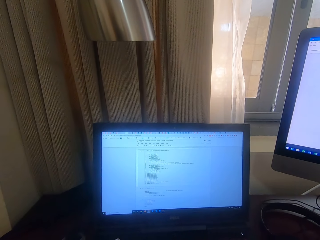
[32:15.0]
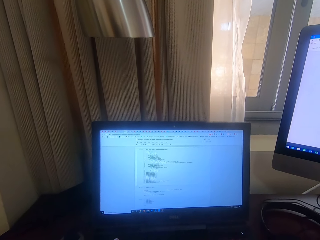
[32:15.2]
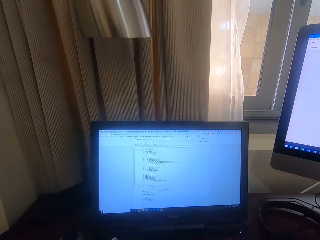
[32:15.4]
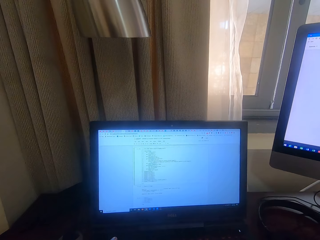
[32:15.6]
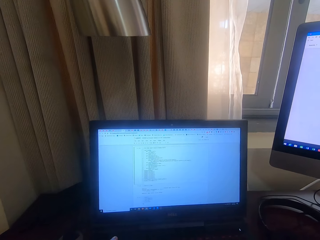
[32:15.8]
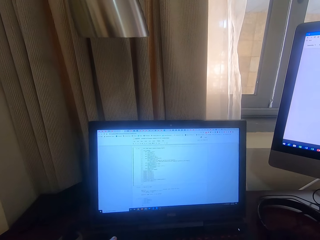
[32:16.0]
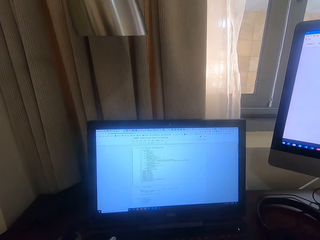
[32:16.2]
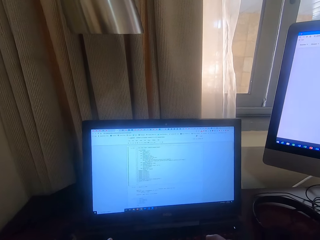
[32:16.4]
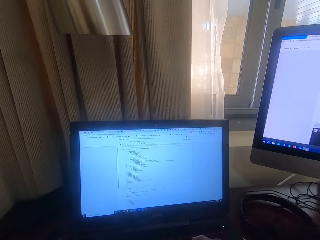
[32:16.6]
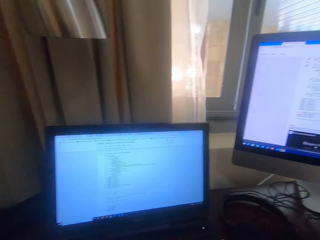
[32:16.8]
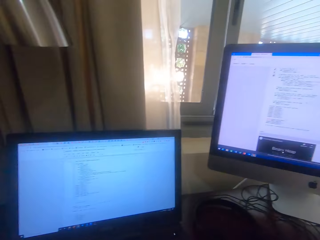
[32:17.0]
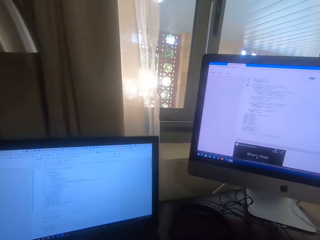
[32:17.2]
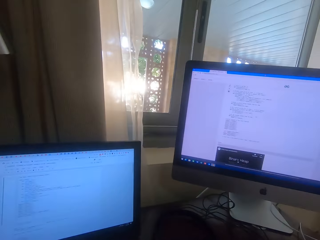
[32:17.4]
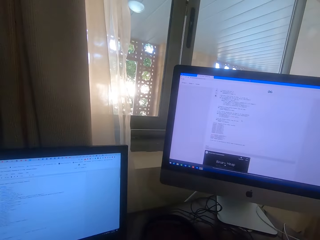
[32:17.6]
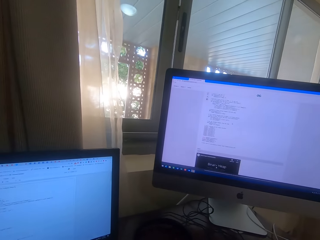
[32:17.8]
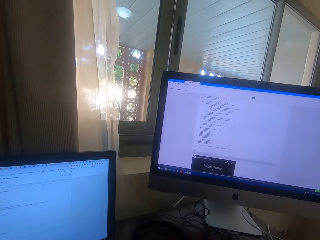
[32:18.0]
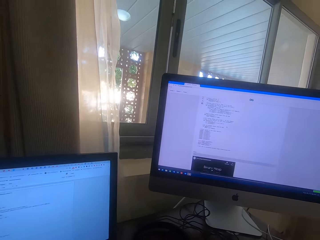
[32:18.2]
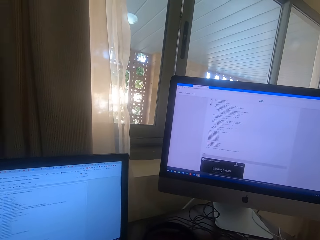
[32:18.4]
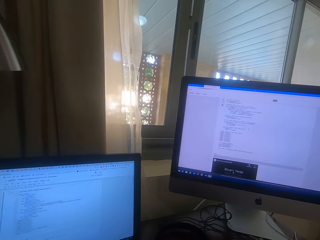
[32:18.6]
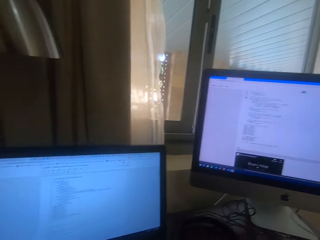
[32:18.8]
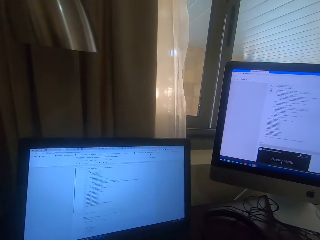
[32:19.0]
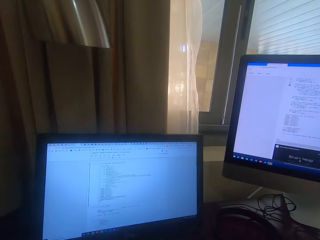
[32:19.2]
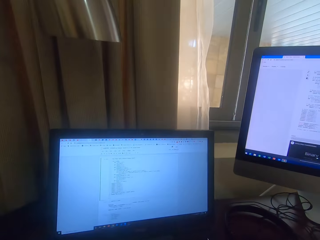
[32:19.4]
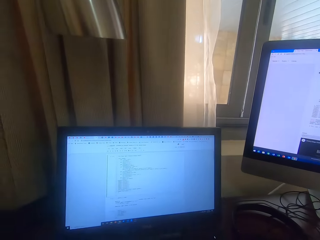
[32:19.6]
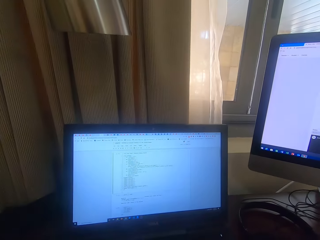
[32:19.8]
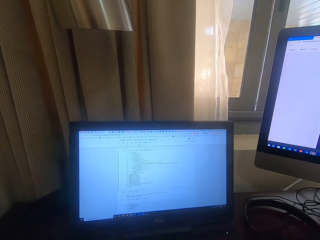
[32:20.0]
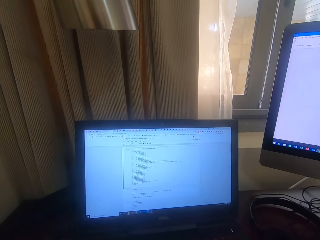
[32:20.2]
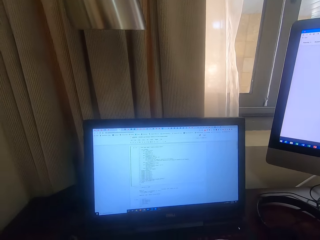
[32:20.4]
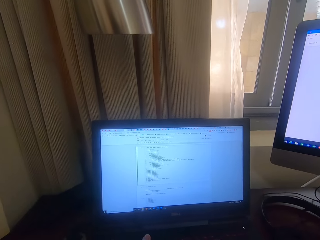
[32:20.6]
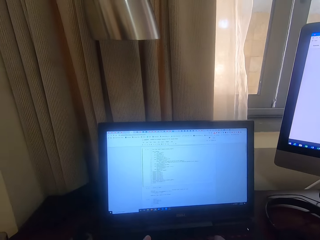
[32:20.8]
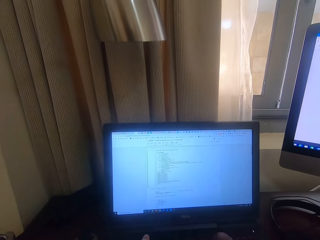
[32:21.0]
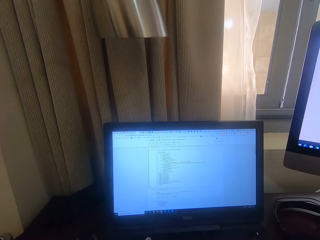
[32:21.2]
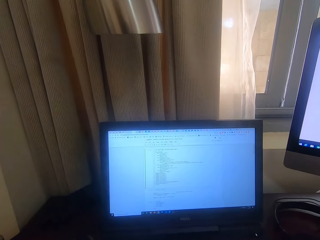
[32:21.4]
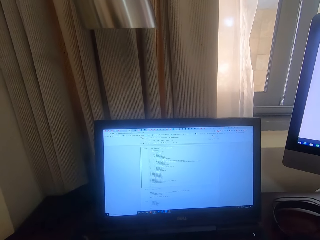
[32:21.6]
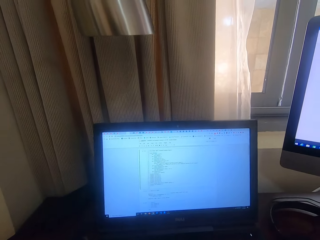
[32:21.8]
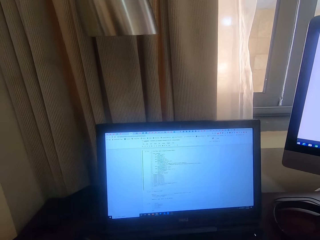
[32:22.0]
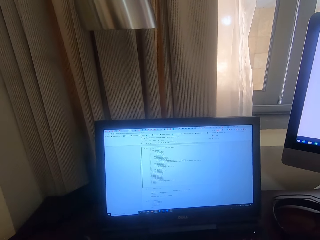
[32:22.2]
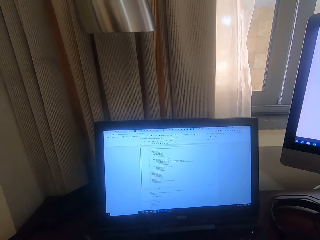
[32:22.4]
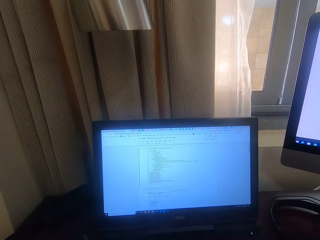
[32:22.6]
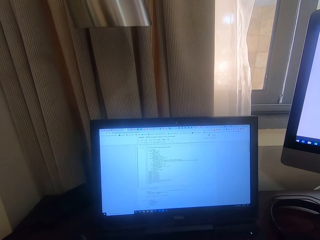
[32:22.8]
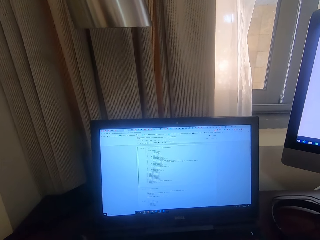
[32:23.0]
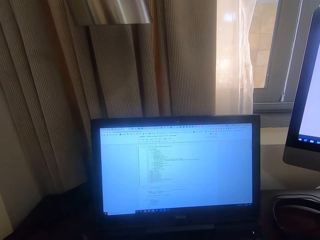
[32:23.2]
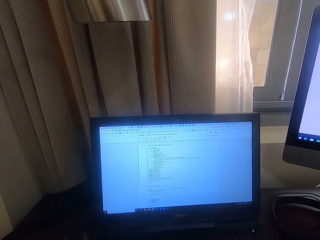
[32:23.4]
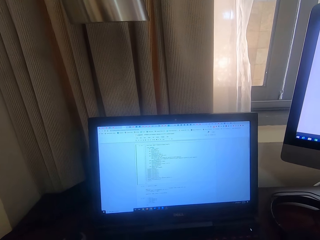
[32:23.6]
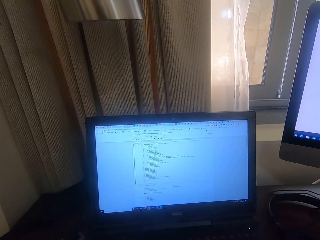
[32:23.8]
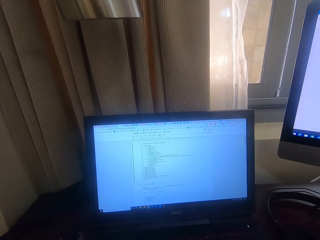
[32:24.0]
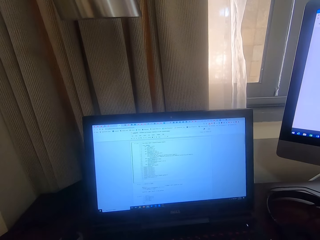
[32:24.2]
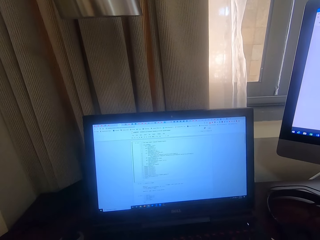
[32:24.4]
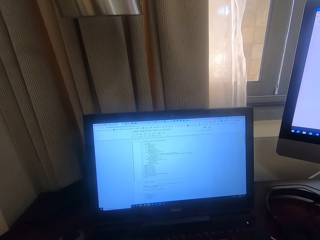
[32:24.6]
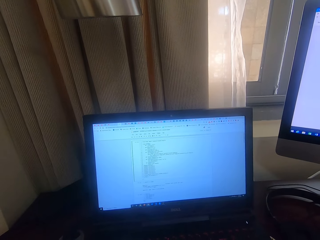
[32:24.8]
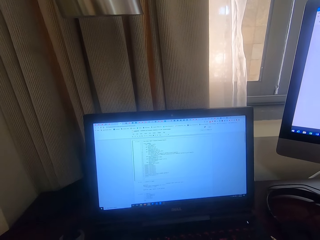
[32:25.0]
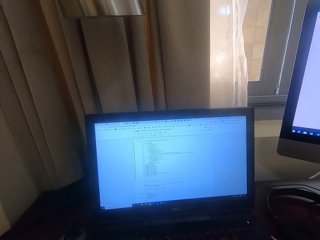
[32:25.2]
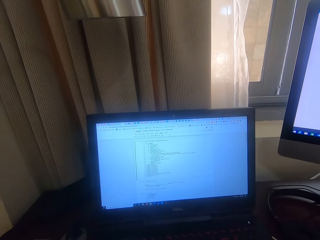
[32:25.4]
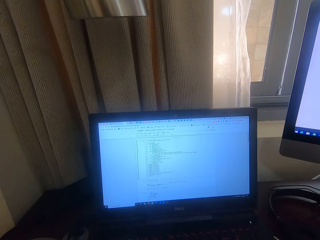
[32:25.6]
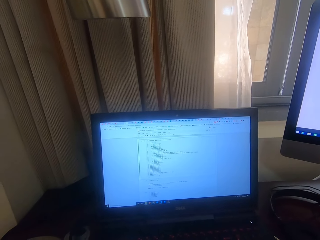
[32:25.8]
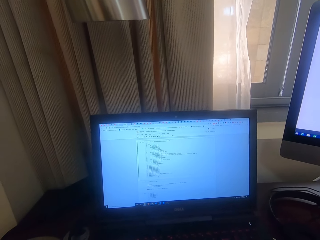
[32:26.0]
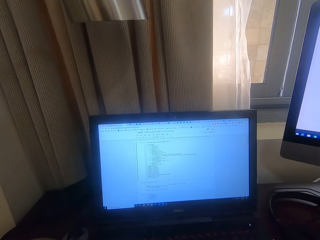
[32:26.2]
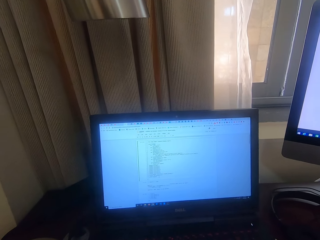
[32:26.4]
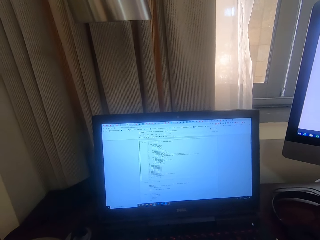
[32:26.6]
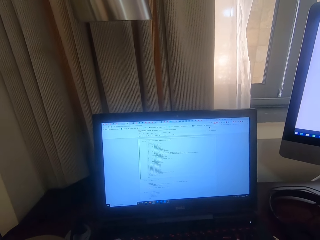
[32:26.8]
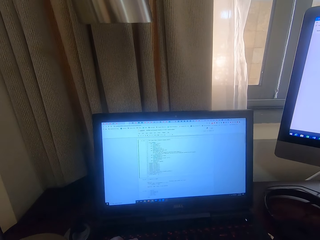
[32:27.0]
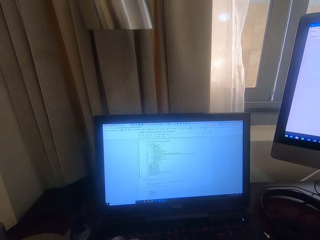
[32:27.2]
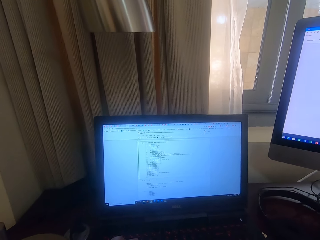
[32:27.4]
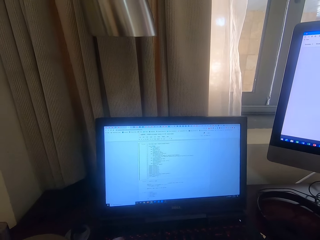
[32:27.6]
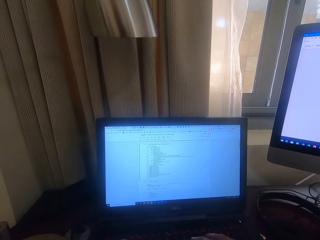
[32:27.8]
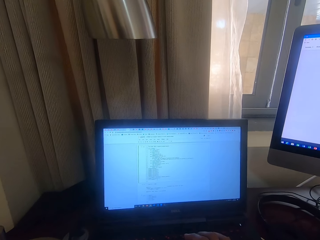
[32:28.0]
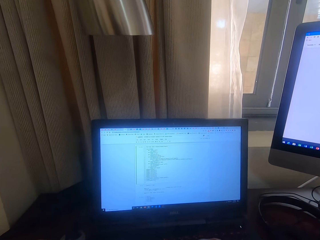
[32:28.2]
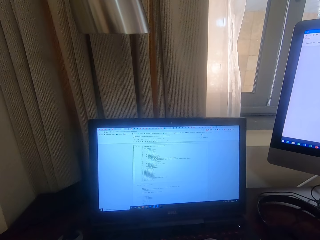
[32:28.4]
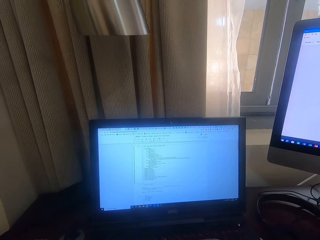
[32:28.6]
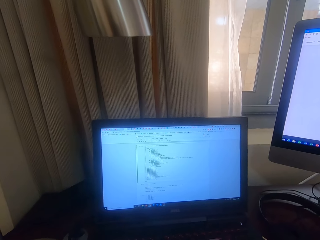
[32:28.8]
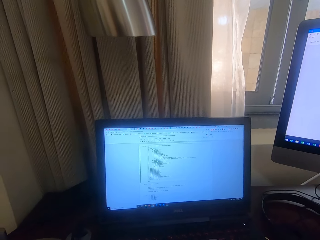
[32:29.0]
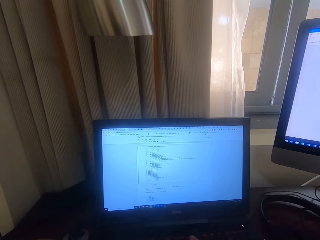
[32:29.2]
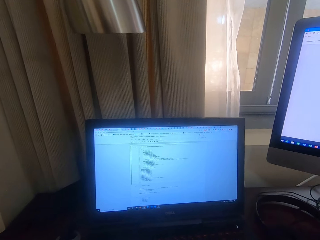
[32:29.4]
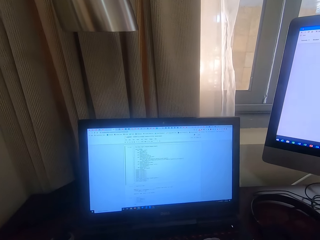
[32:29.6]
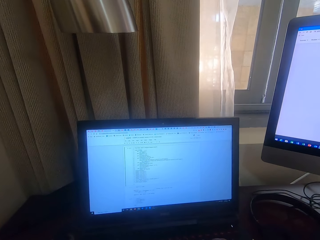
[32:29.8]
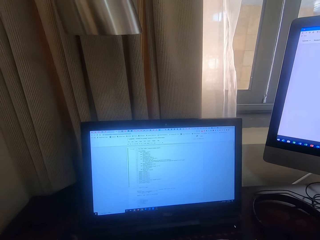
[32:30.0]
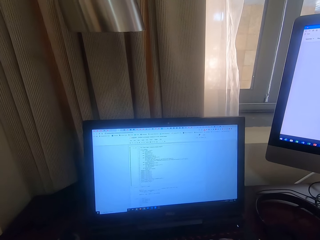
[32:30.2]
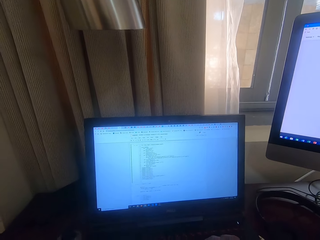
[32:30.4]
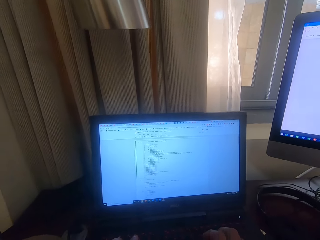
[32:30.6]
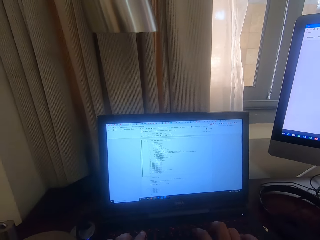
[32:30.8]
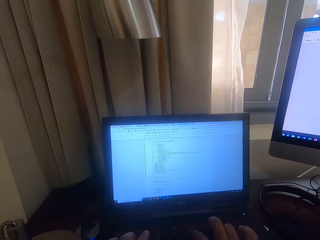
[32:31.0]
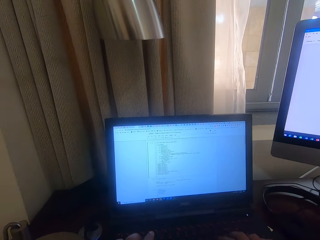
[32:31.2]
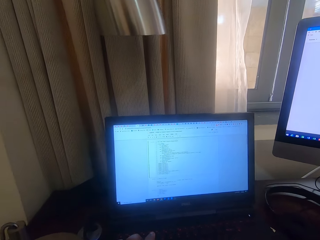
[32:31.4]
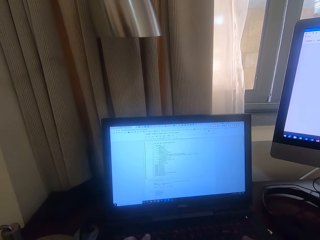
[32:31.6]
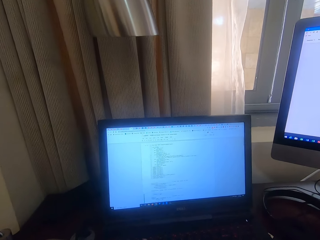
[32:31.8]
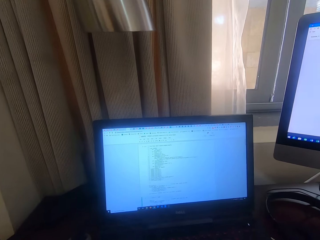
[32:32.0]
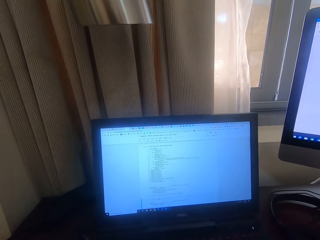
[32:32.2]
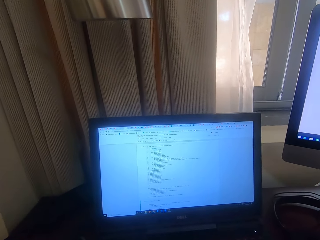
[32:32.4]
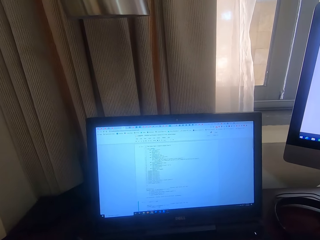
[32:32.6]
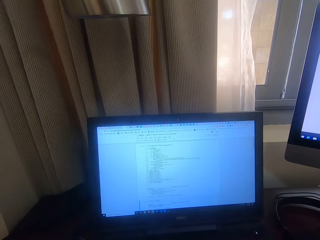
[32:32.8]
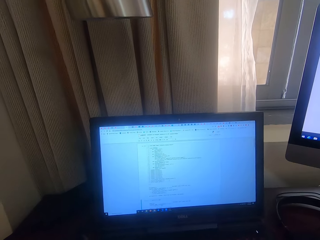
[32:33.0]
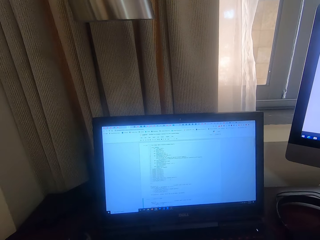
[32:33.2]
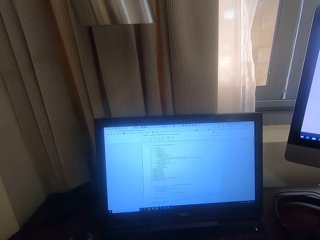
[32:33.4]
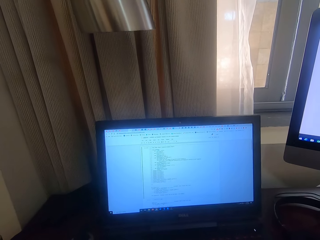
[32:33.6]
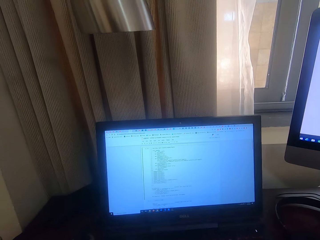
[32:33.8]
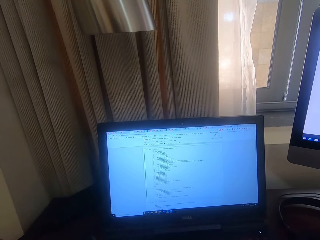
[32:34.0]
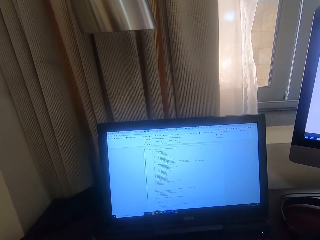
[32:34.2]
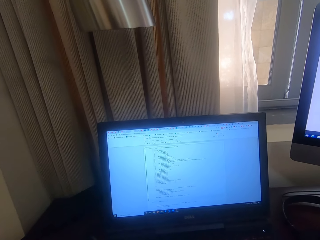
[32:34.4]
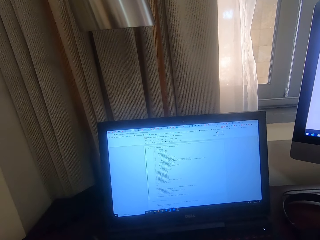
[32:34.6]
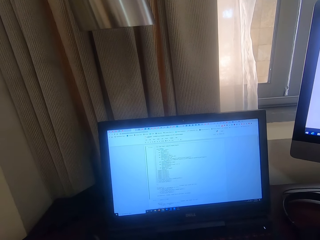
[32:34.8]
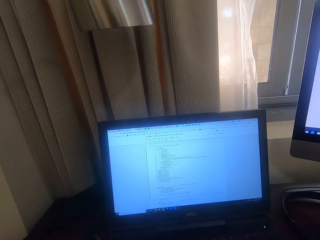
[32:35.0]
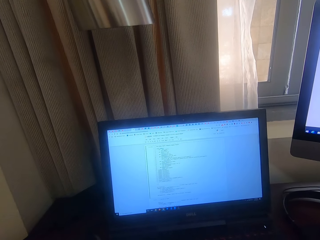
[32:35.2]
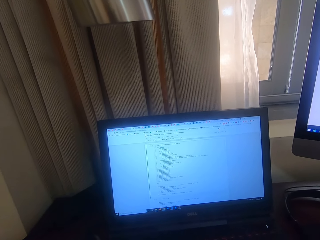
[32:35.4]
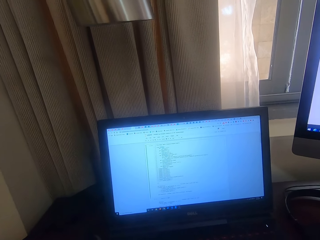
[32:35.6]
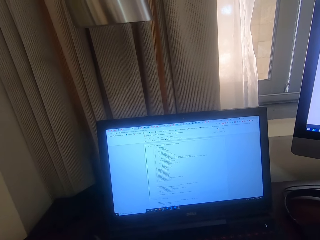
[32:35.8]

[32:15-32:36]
The camera wearer looks at the desktop on his right. He looks at the desktop in front of him. He types on the laptop.
